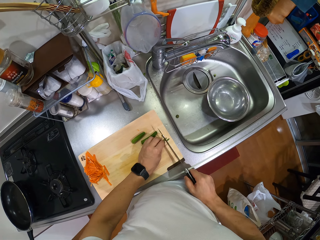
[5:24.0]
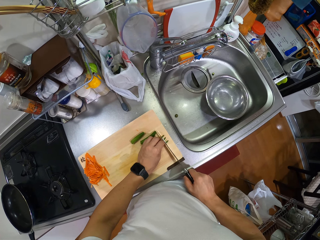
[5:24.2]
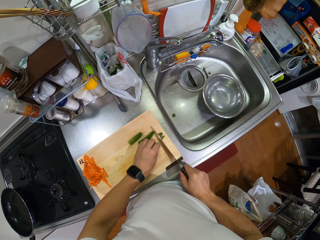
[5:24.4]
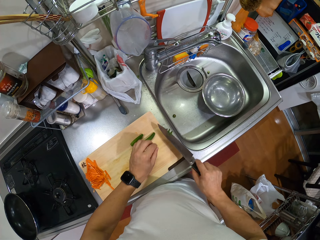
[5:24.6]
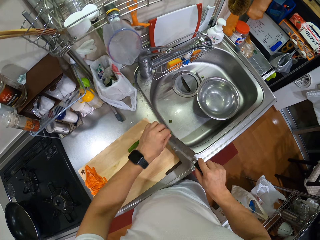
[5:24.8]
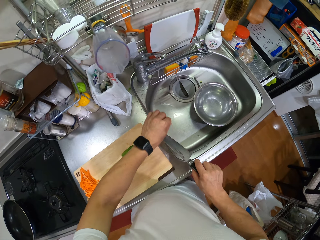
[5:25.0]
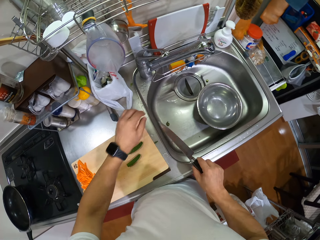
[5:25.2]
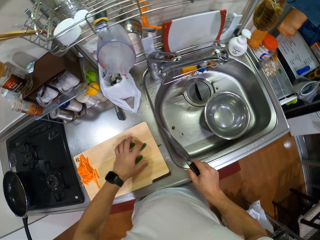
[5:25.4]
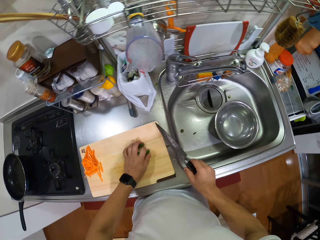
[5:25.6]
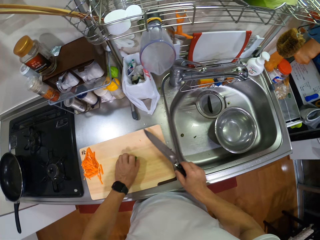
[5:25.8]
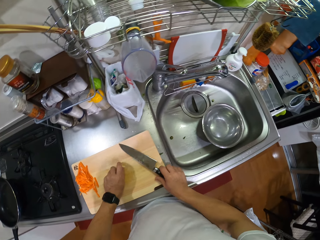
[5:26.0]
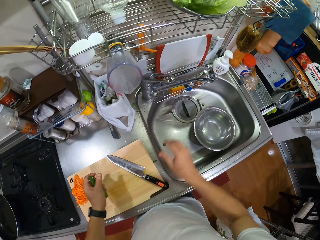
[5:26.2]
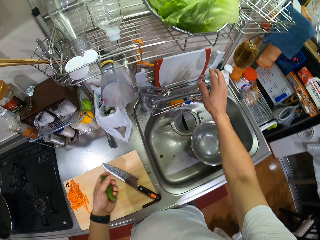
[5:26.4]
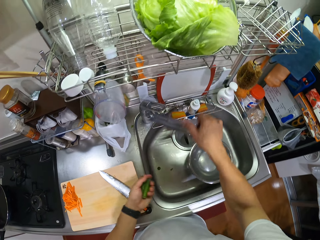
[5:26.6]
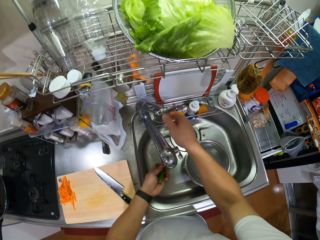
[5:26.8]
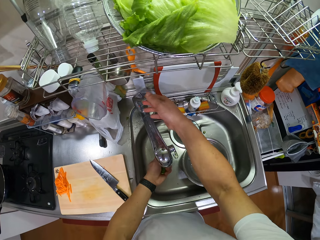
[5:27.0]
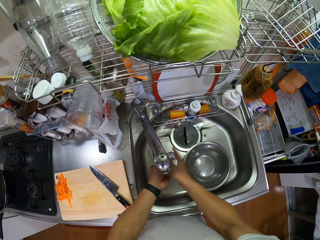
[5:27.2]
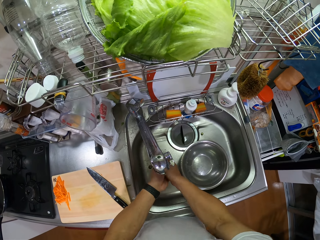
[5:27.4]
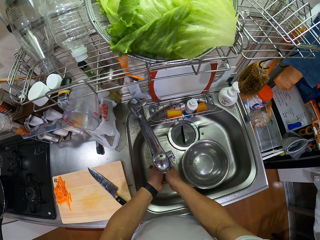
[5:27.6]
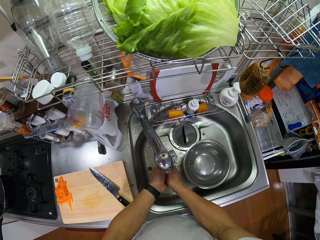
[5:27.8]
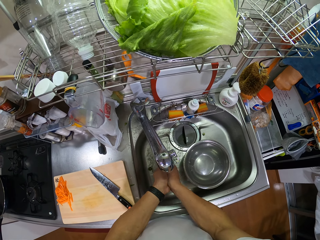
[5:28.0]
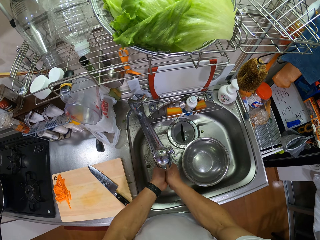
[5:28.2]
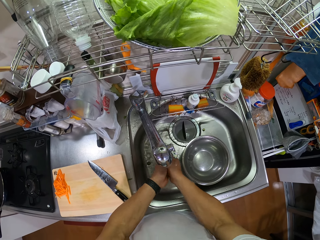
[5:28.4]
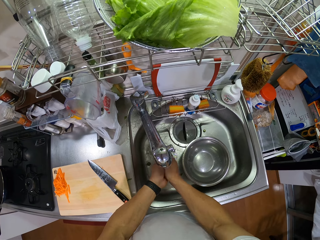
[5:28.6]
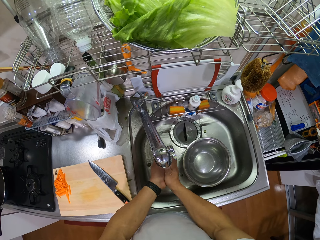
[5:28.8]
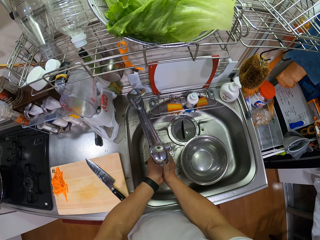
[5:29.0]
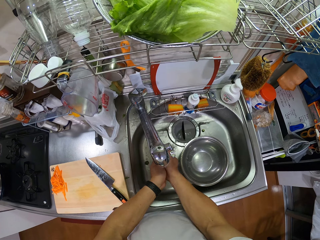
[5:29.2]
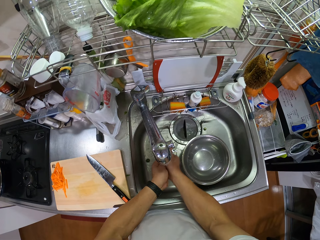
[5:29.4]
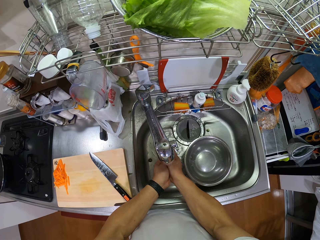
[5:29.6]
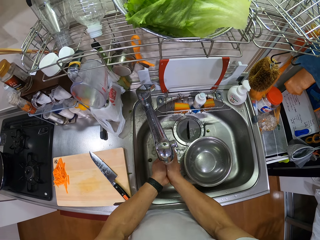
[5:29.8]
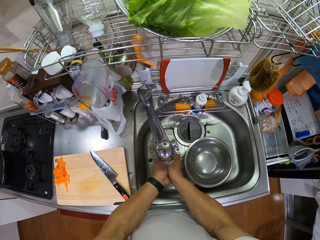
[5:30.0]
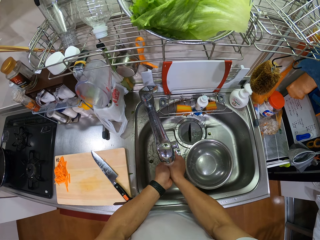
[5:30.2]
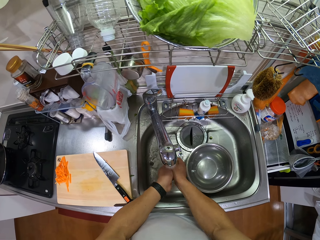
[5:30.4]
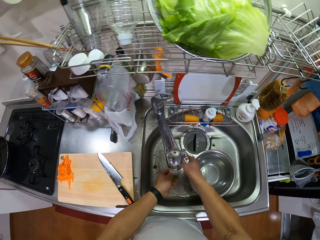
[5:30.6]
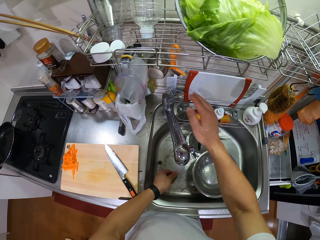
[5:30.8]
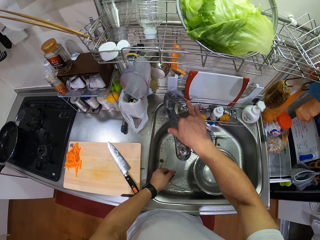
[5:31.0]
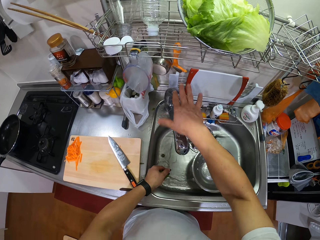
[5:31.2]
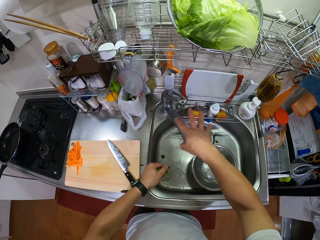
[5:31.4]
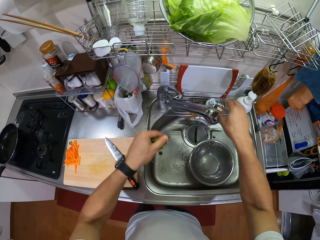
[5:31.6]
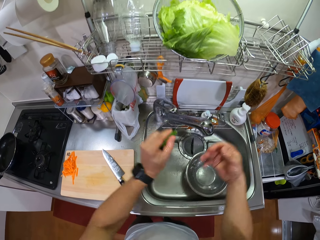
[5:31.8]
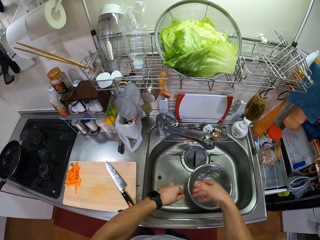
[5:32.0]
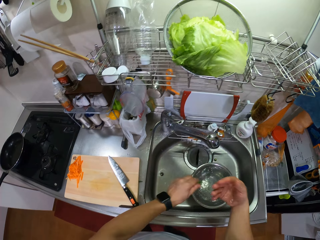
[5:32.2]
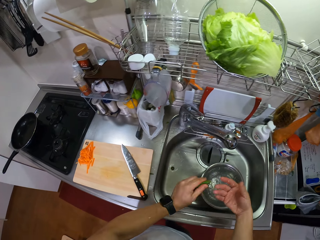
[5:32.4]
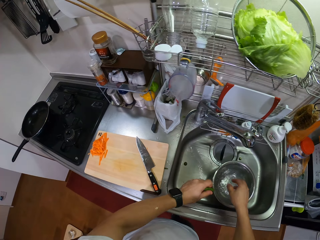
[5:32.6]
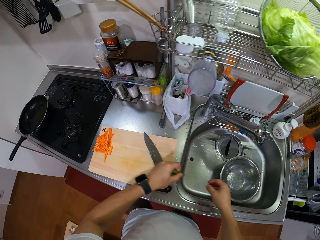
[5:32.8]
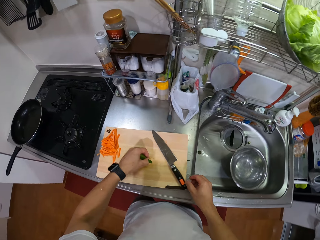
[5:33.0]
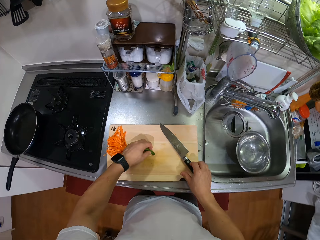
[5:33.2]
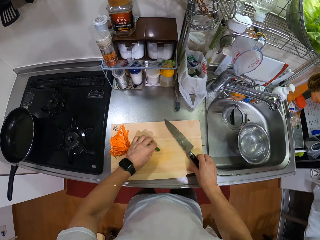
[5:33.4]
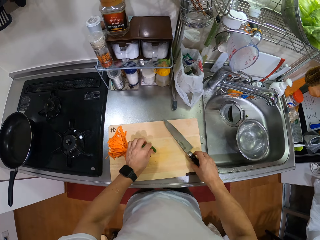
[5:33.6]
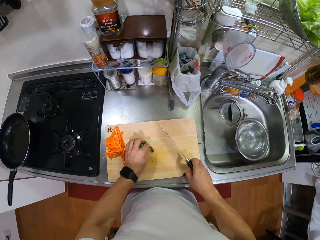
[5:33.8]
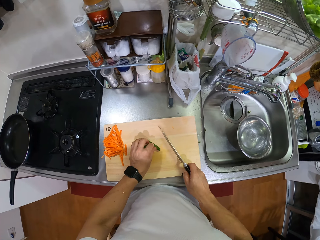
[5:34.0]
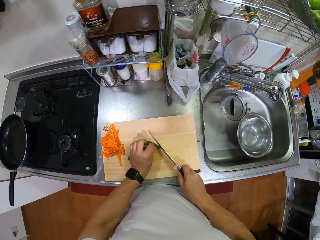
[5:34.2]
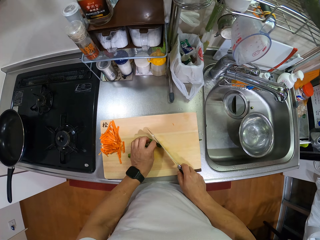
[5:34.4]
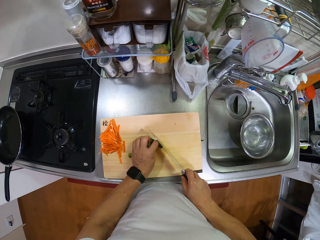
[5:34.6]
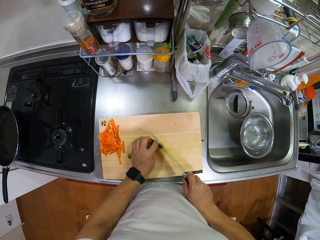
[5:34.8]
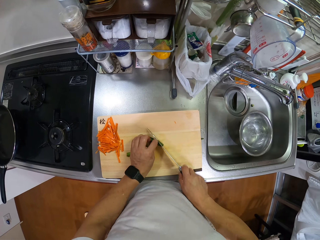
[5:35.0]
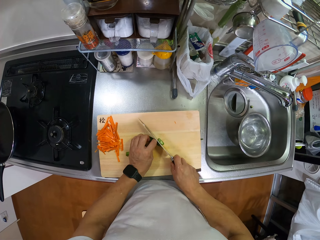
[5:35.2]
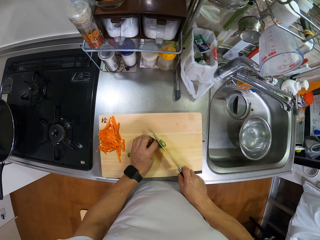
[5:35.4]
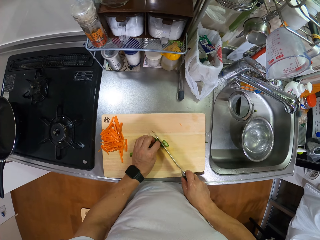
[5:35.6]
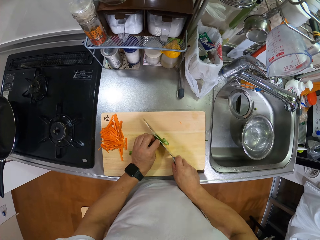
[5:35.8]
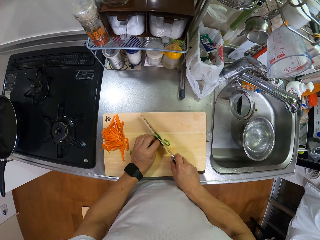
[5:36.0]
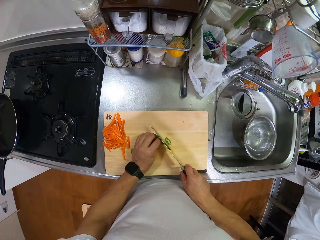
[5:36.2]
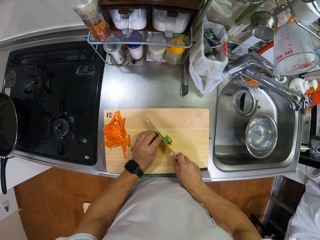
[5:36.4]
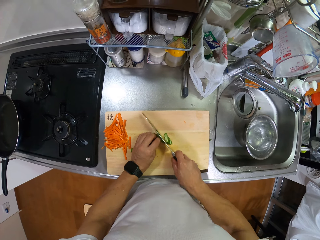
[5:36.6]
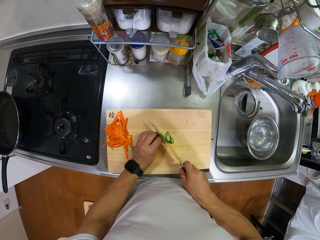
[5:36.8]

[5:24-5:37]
The camera wearer cuts another green chili head. They pick up something. They lift the knife. They wipe the knife. They take the green chili well on the chopping board. They put the knife on the chopping board. They lift the right hand. They tilt a kitchen tap. They open the tap. They wash the green chilies. They lift the right hand. They close the tap. They tilt the tap. They shake both hands. They remove excess water from the hands. They move both hands. They turn around. They take the knife. They put the green chilies on the chopping board. They chop the green chilies.

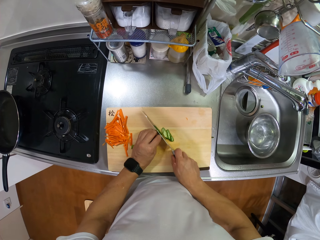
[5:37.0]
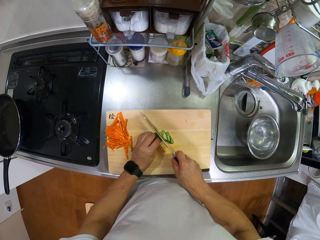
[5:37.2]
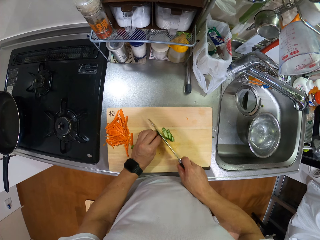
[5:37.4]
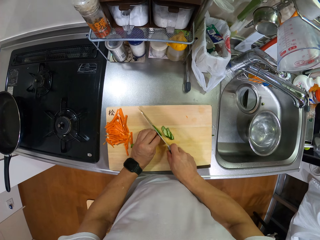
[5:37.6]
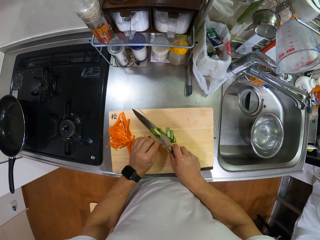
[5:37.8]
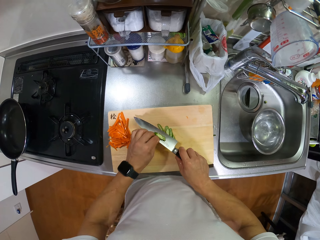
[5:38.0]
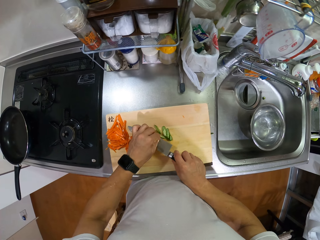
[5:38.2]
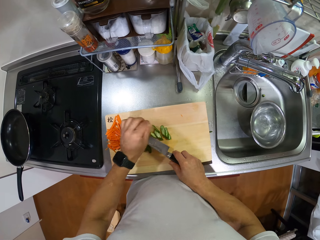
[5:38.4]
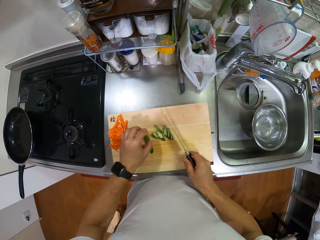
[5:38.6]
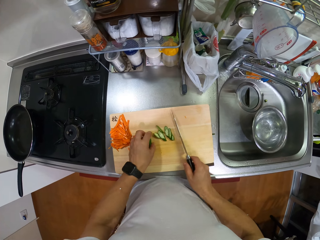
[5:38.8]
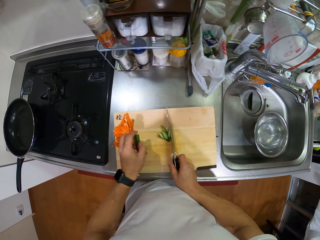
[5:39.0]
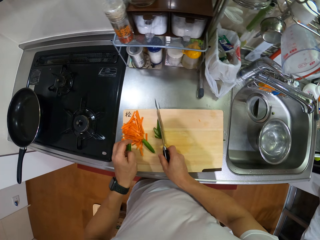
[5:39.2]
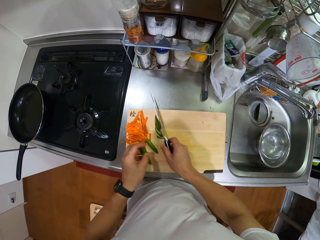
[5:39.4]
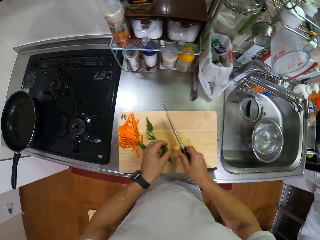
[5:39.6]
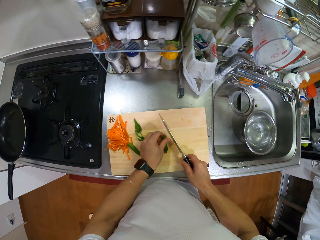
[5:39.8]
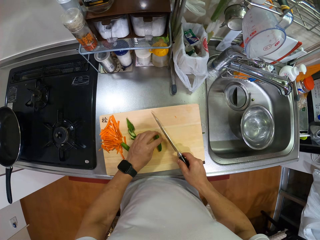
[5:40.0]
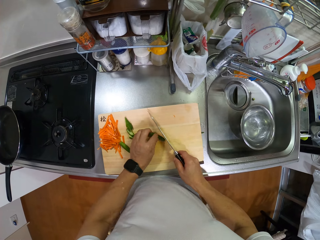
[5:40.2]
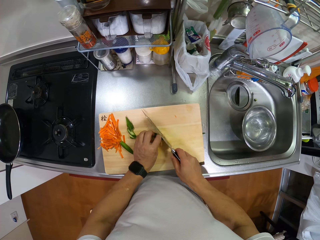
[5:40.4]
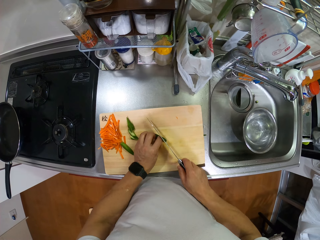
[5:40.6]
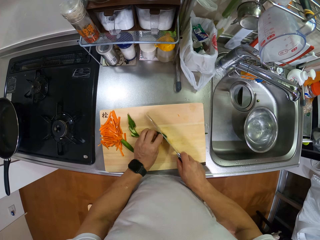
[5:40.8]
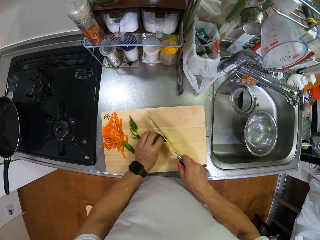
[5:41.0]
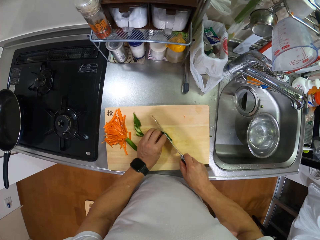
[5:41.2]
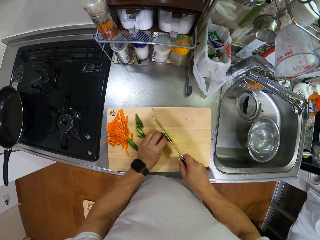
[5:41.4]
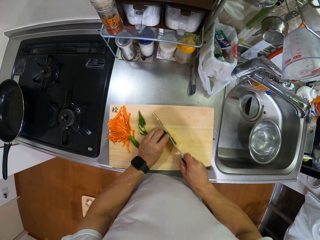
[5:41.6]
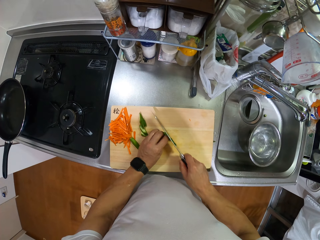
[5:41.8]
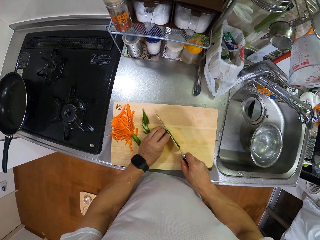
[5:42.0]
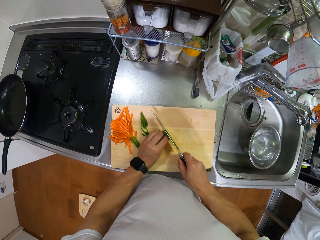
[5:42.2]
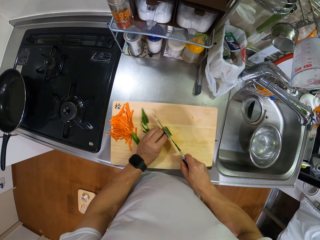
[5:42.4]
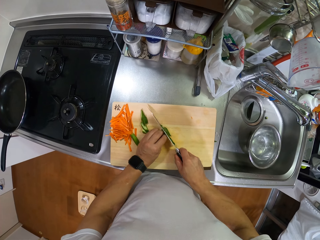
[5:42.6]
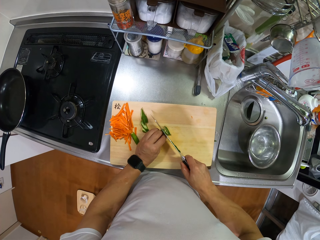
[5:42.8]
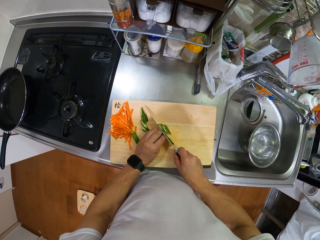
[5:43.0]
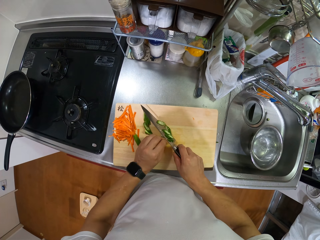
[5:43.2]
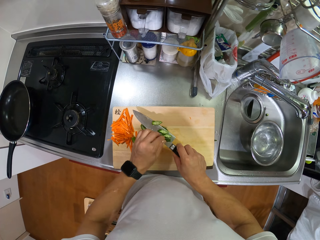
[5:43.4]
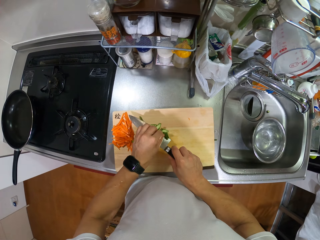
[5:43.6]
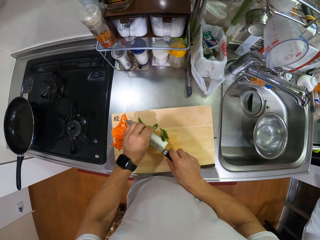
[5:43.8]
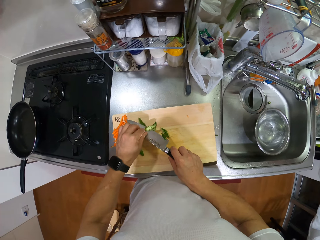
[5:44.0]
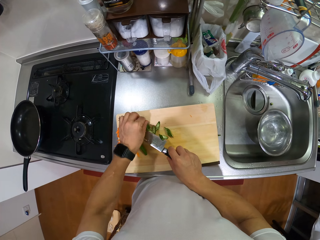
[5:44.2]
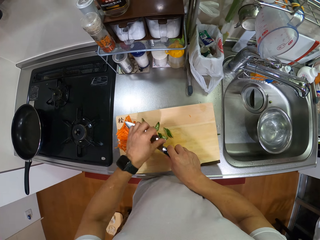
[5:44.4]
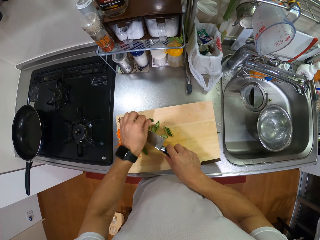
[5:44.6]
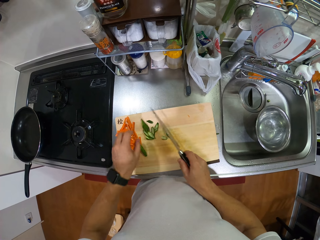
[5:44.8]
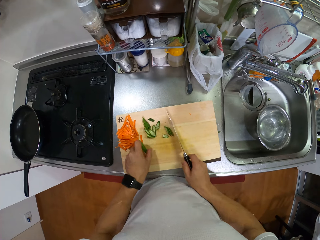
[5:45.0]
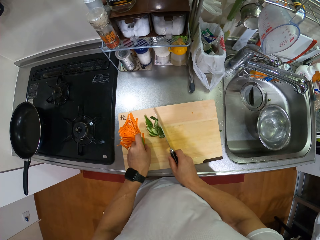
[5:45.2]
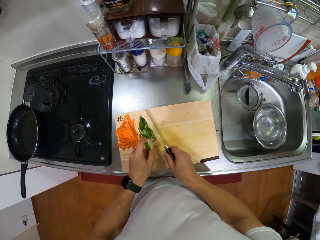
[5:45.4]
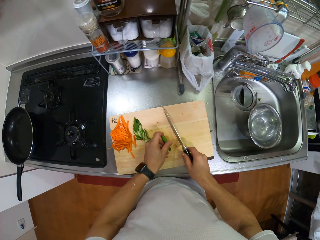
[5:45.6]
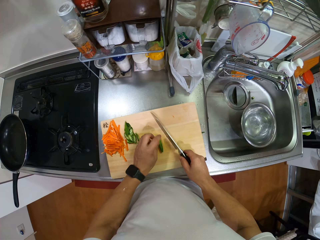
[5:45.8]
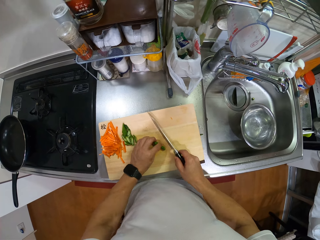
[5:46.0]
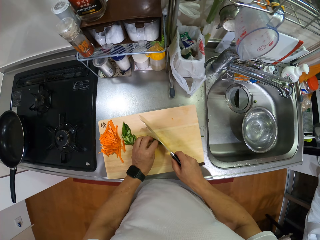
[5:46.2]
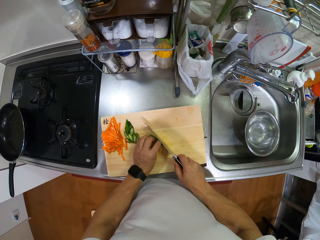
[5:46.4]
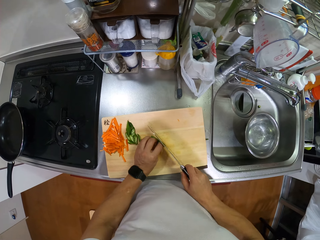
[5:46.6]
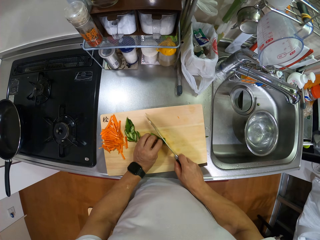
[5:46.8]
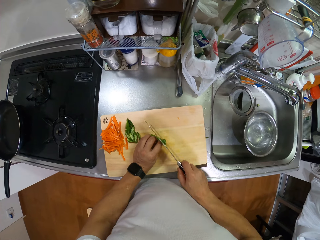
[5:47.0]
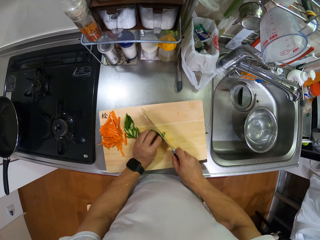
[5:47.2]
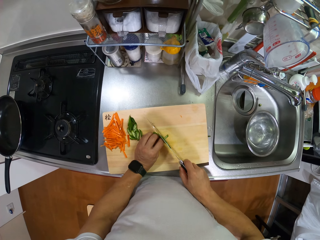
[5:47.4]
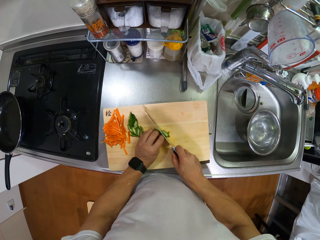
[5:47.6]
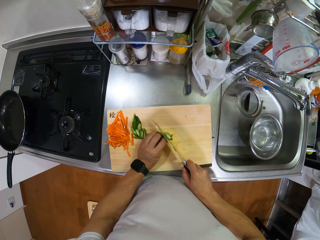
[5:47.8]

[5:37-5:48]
The camera wearer removes a chili piece from the knife. They move the cut chilies aside on the chopping board with the knife. They take another green chili. They put the green chili on the chopping board. They chop the green chili. They remove pieces of the cut chilies from the knife. They put aside the cut chilies. They take another green chili. They move both hands. They put the green chili on the chopping board. They chop the green chili.
